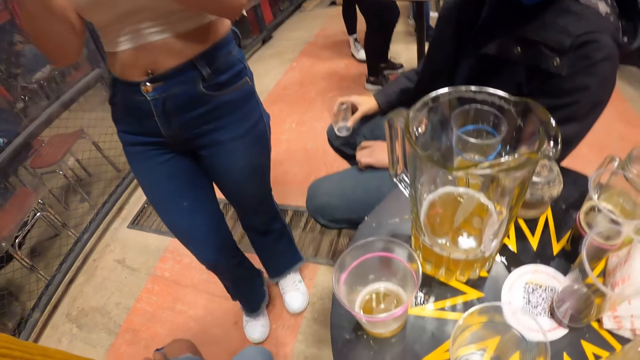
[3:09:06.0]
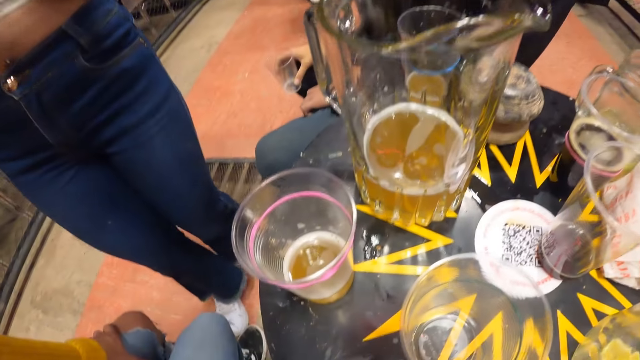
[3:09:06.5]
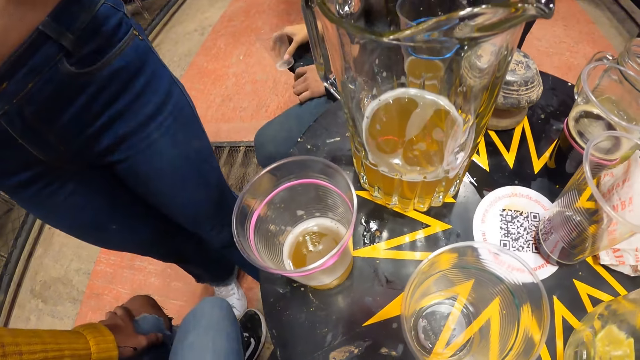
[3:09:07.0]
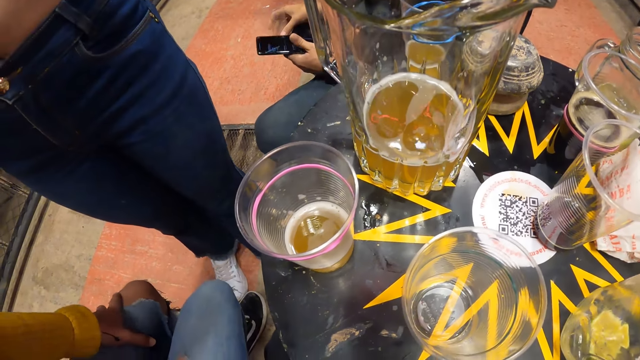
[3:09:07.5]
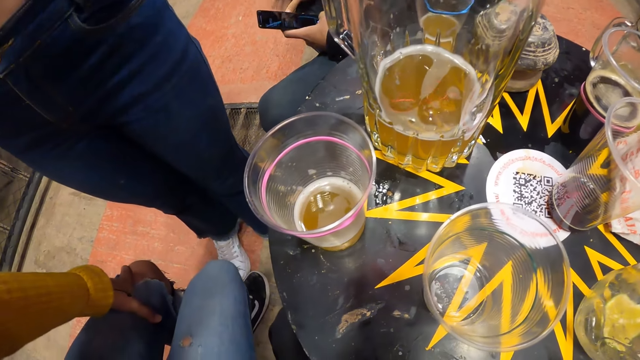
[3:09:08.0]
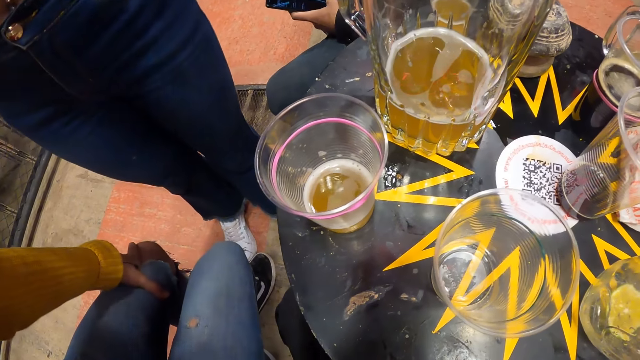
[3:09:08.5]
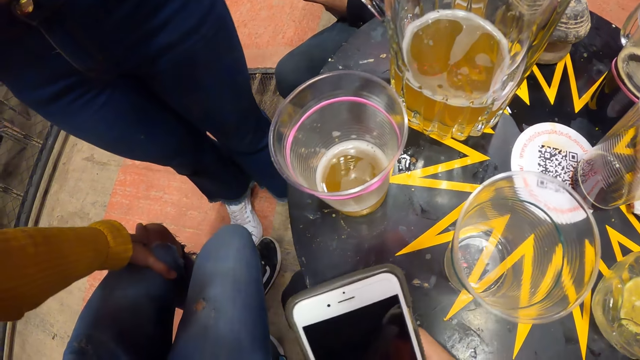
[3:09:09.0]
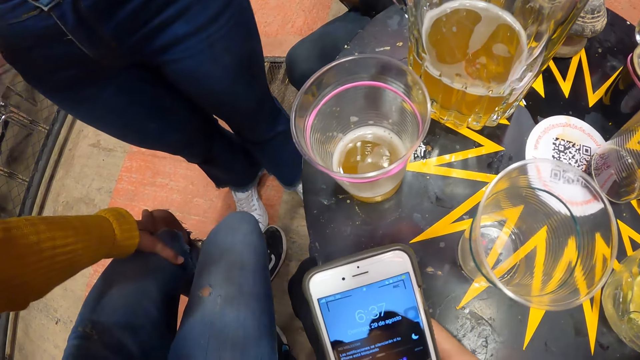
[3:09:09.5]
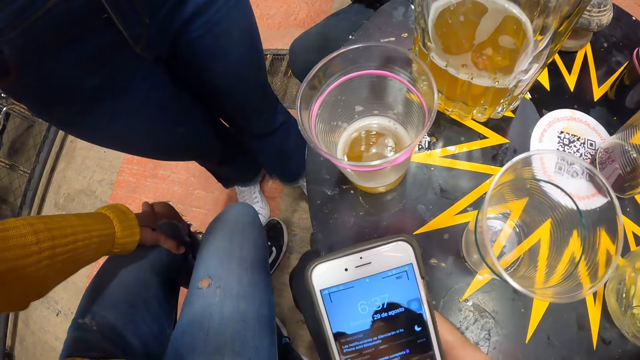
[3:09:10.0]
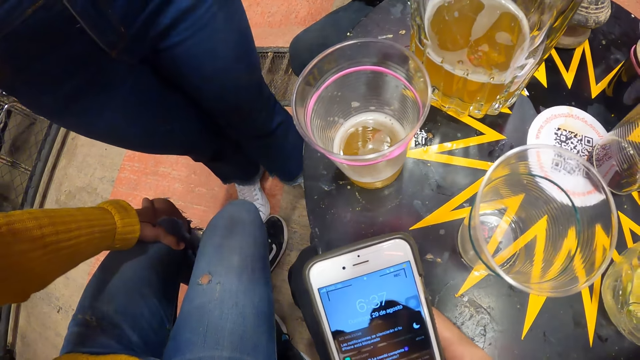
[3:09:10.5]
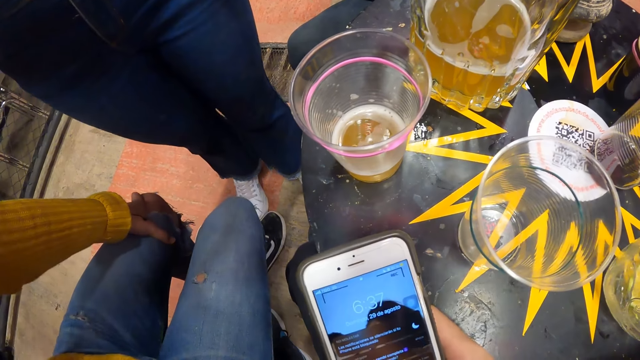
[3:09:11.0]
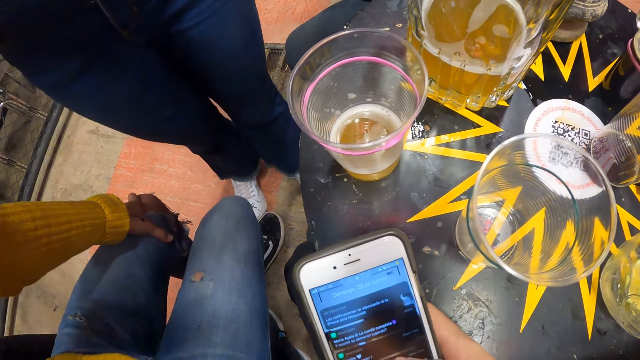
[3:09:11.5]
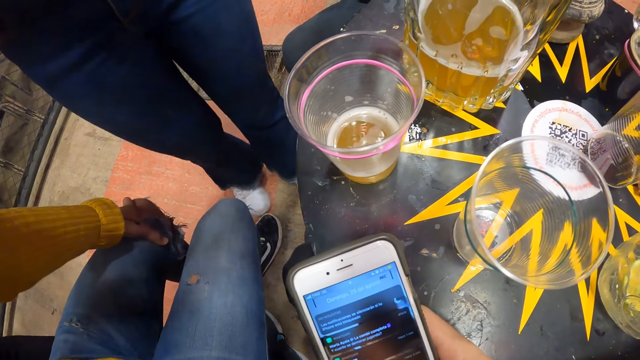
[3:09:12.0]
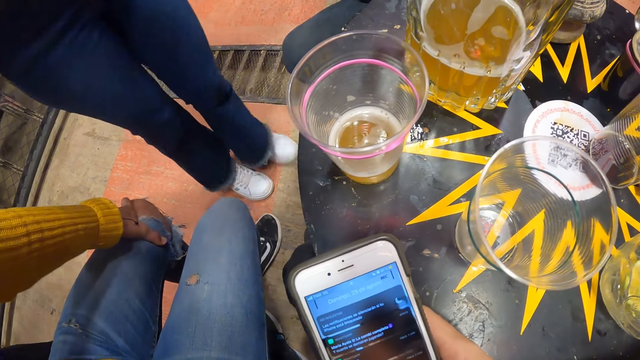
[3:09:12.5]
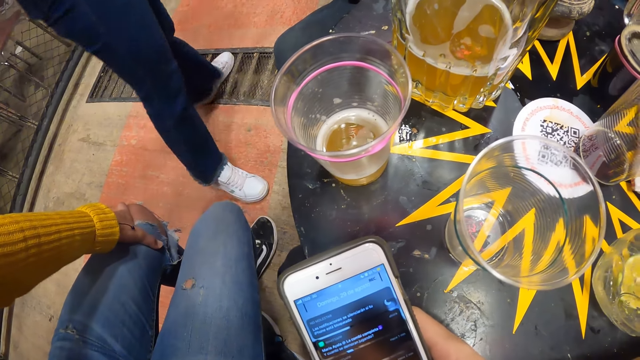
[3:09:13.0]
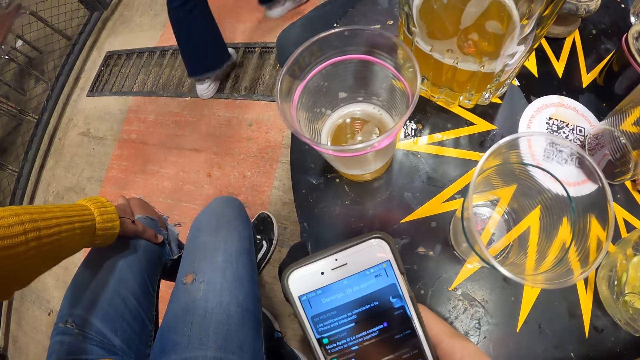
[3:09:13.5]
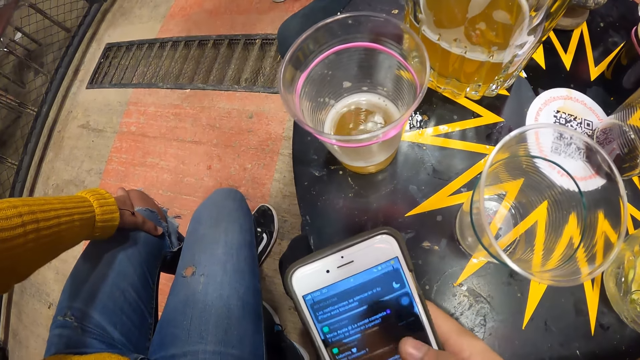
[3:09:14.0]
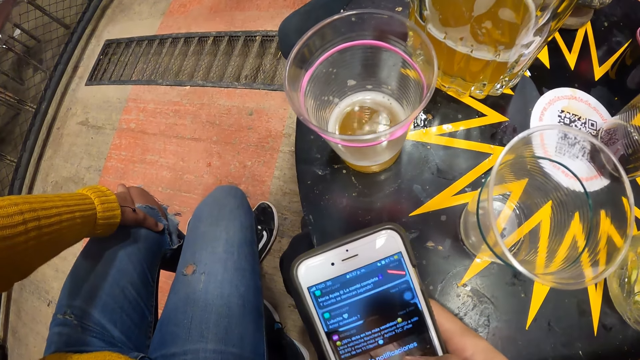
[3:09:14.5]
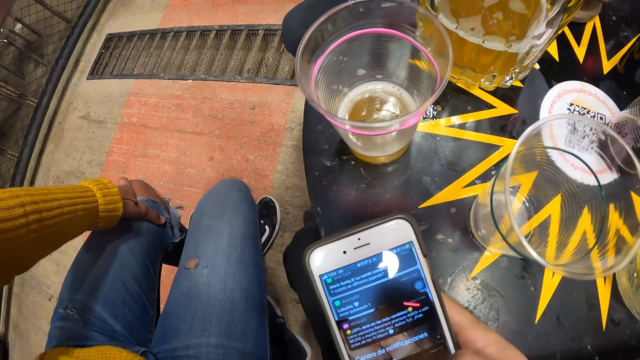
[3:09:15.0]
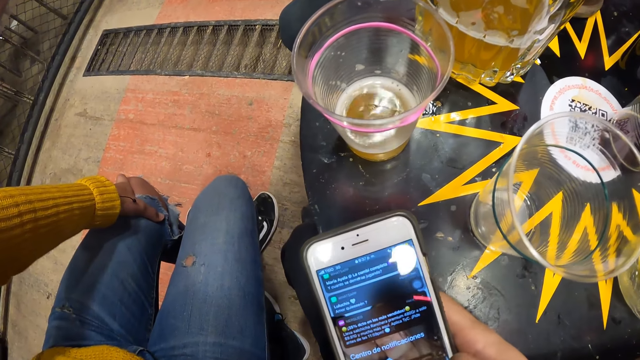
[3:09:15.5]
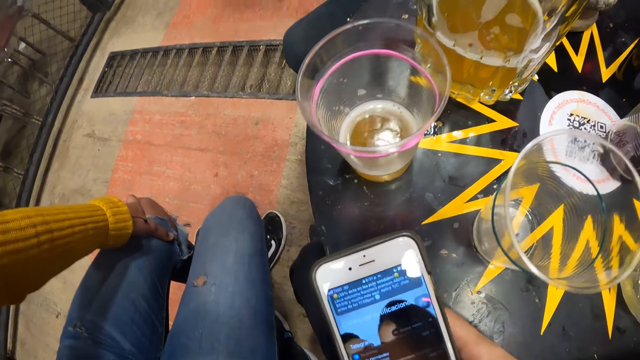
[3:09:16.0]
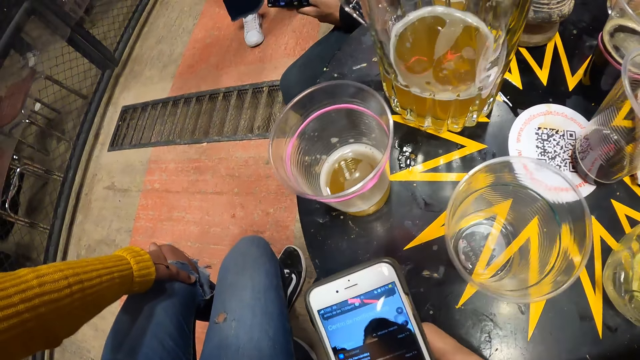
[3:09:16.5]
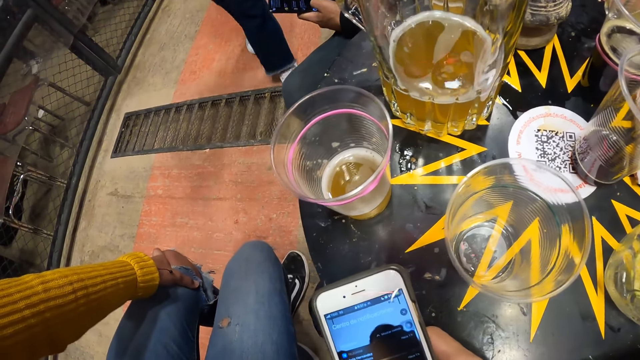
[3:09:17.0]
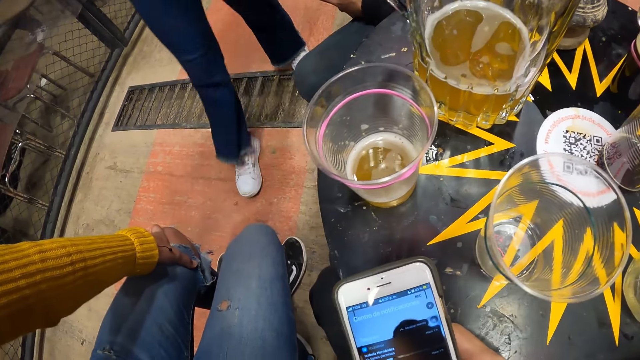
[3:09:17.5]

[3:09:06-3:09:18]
The man operates the cellphone in his left hand. The camera wearer holds the cellphone in his right hand. He operates the cellphone with his right hand. The woman walks away from the camera wearer. The camera wearer operates his phone.

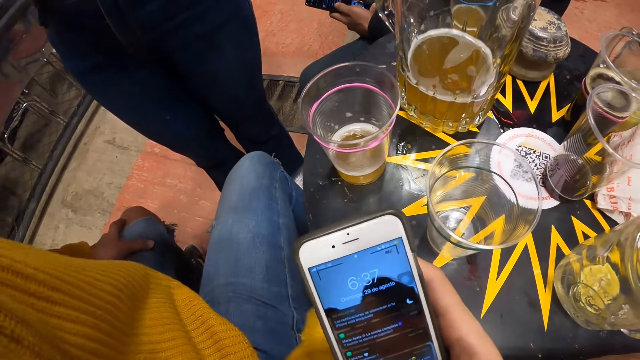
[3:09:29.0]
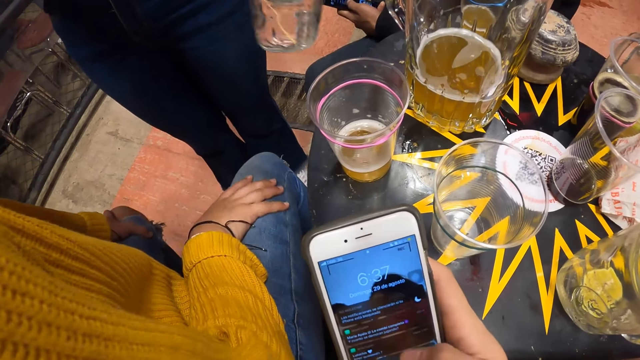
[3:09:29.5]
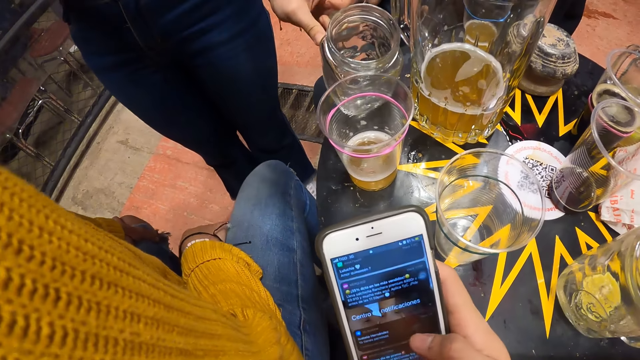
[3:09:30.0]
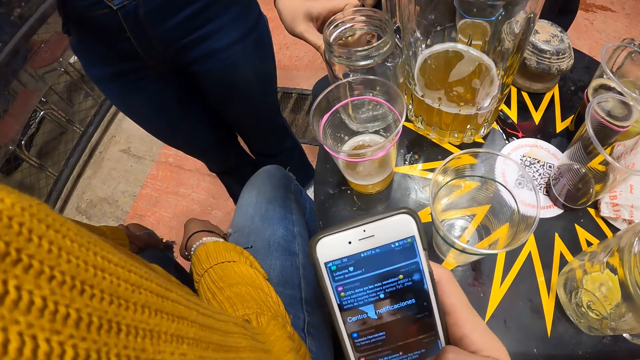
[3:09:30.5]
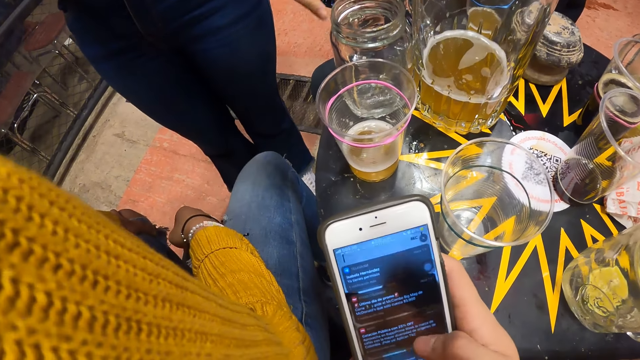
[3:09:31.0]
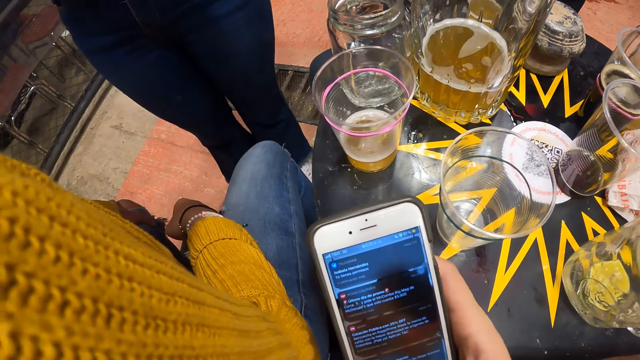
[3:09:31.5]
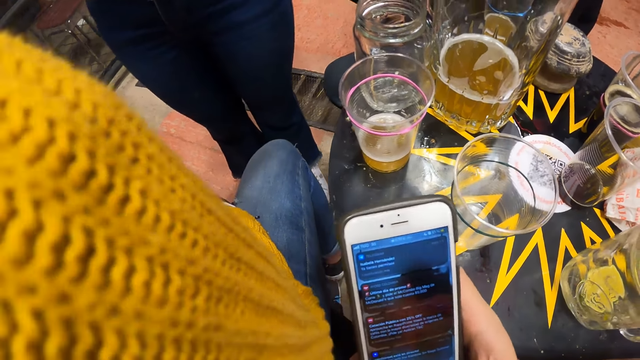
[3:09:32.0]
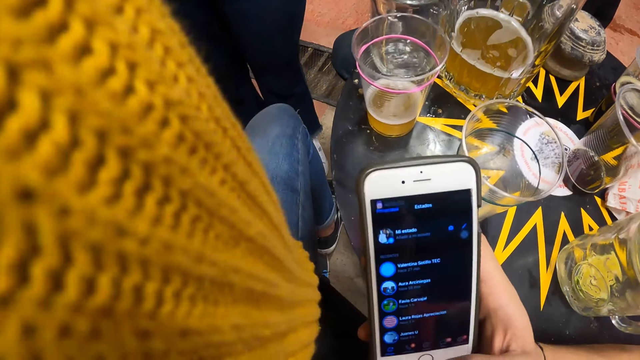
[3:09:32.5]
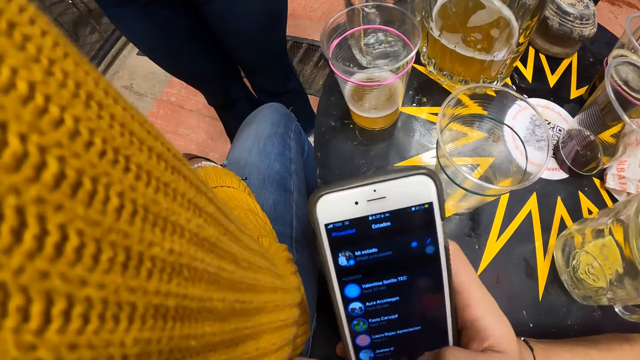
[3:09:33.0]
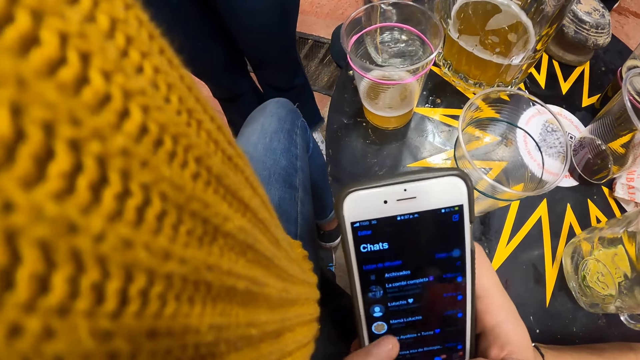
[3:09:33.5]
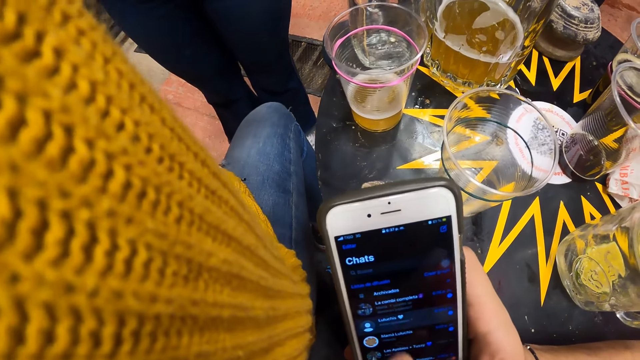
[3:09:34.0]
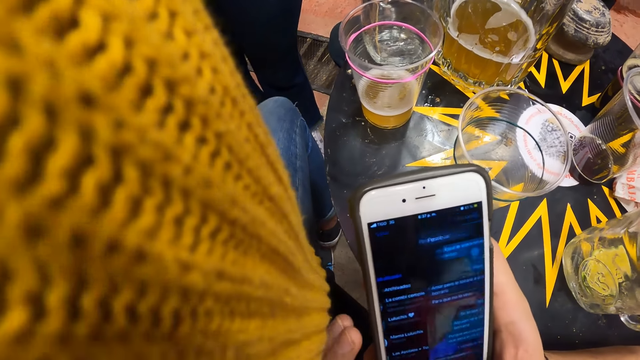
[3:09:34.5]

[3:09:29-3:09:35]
The woman drops the glass jar on the table with her right hand.

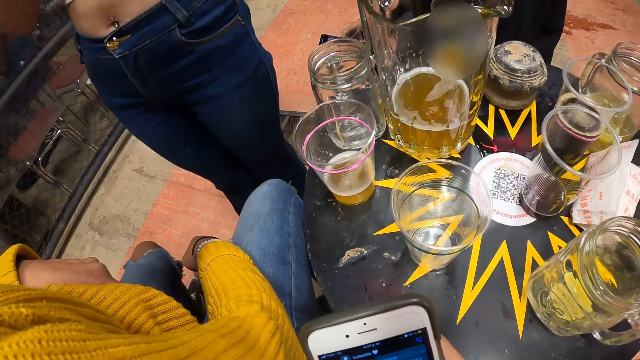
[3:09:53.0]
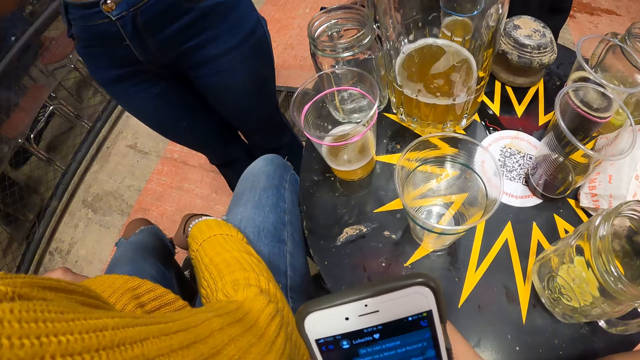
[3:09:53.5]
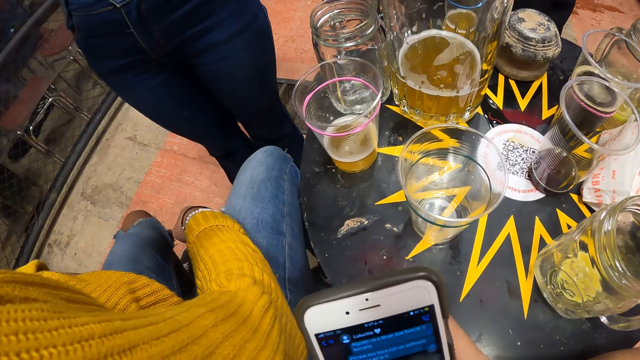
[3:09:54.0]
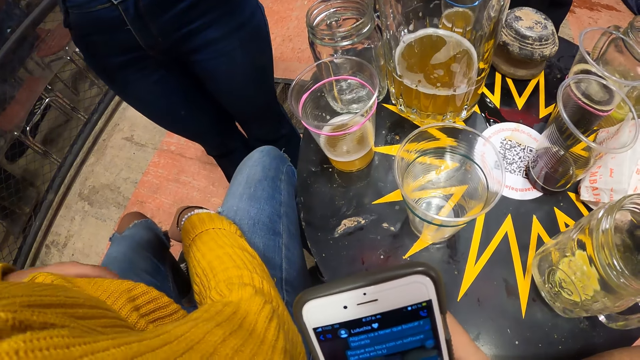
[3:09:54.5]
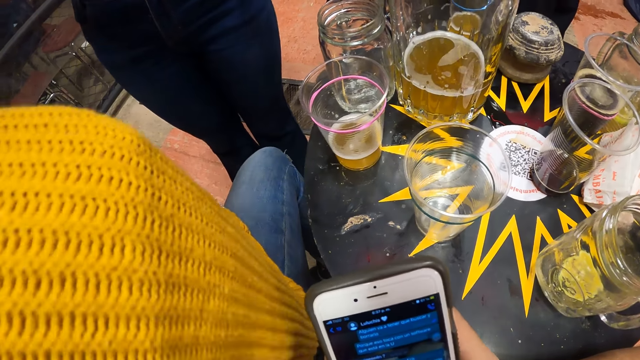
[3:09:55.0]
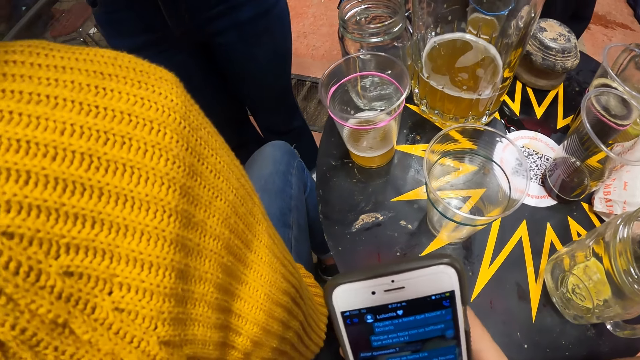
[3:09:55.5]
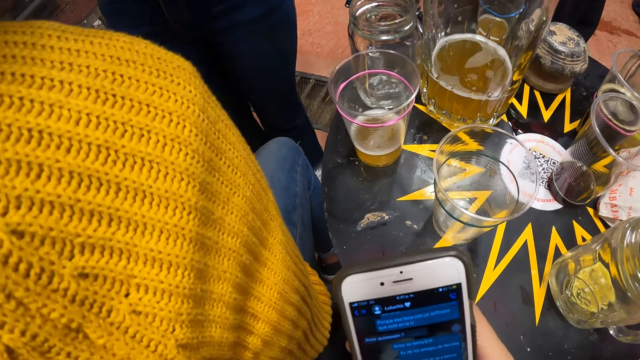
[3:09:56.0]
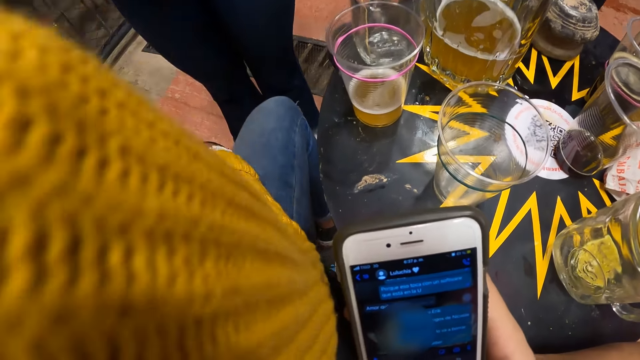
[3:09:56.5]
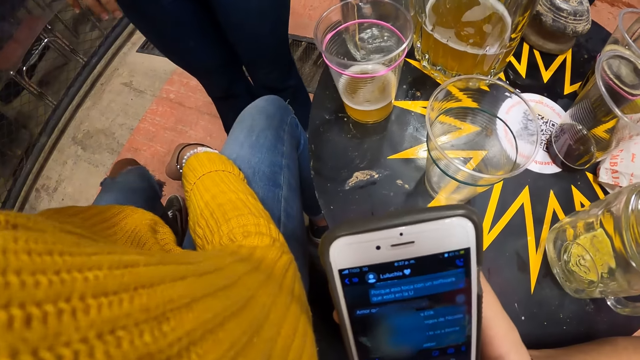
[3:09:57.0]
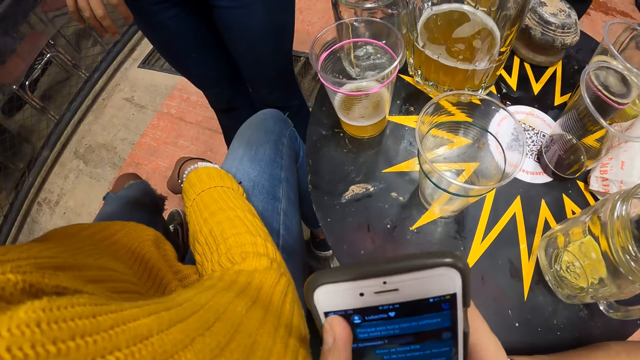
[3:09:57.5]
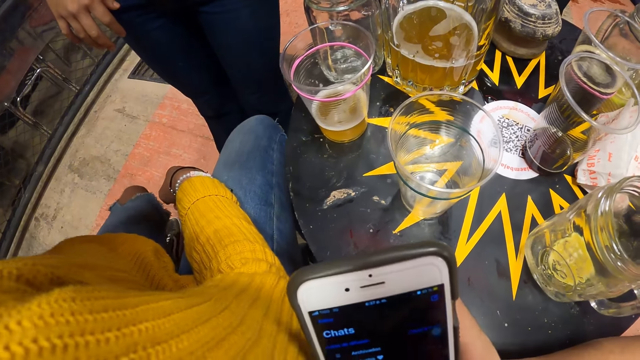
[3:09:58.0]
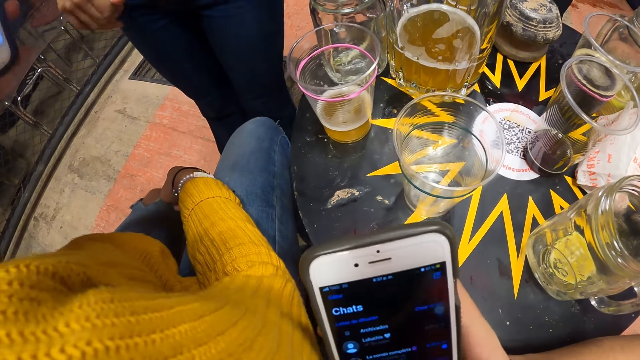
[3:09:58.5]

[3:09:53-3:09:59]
The man removes a phone from his jean pocket with his left hand.
